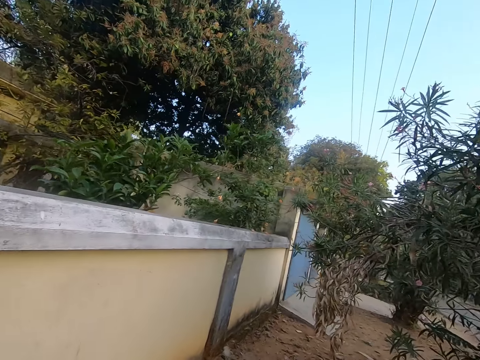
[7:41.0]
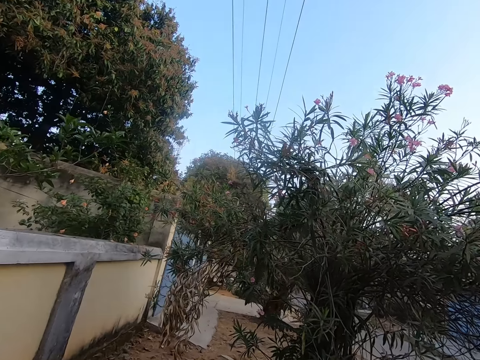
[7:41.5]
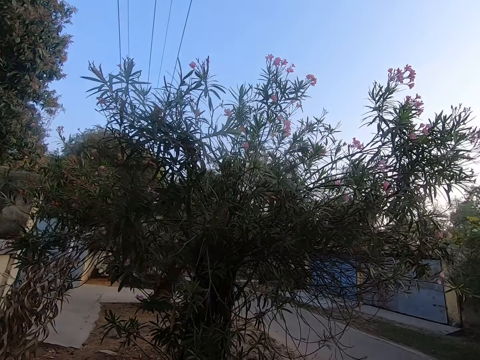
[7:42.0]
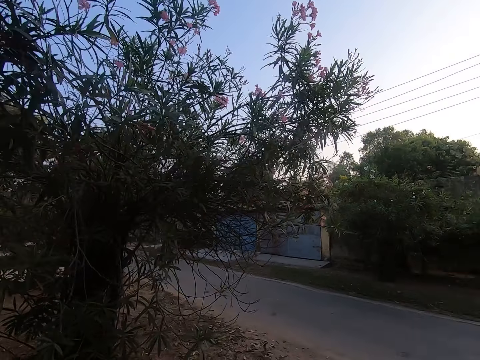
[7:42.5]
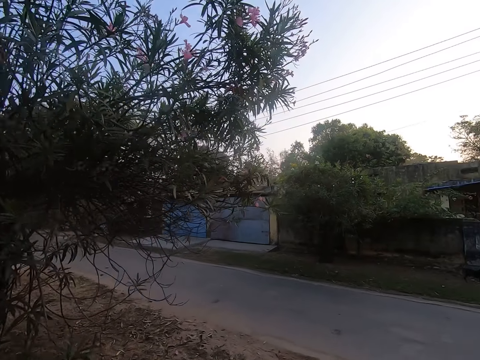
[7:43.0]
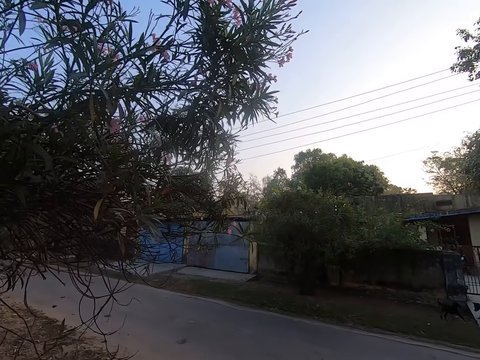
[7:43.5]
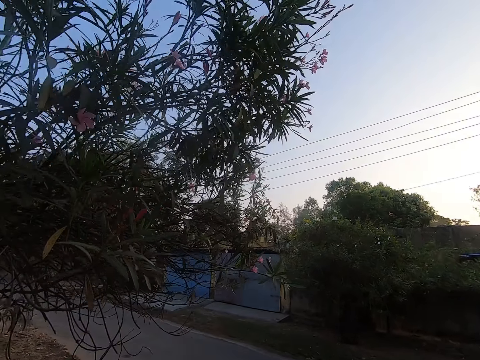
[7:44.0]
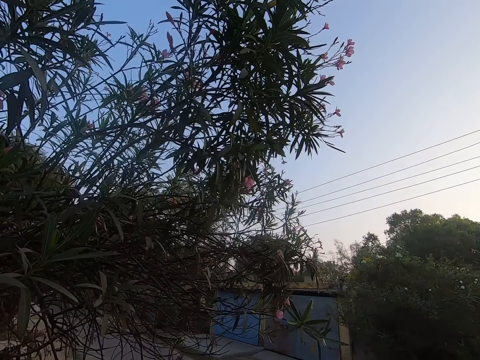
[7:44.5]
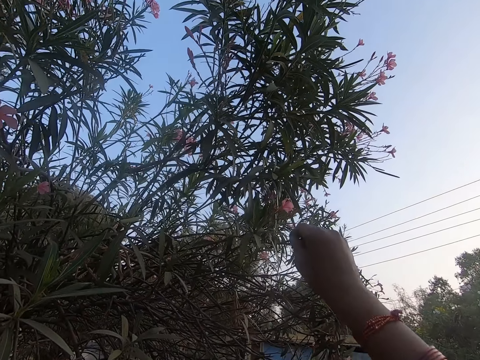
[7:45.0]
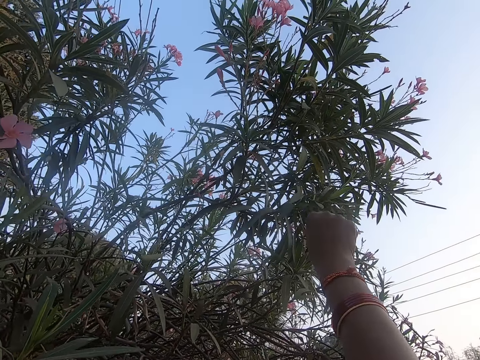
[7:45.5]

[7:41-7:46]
The camera wearer walks towards the tree. They pluck the flowers on the branches of the tree.

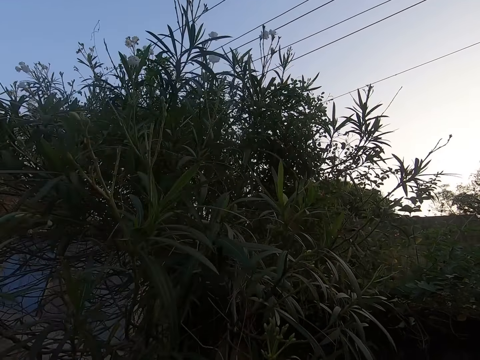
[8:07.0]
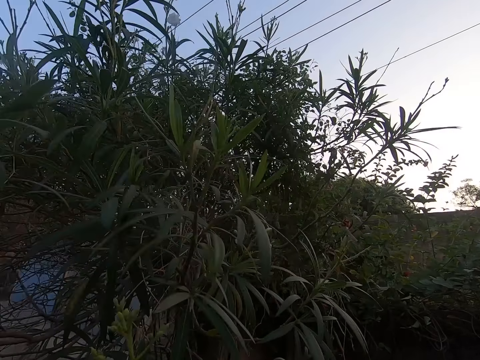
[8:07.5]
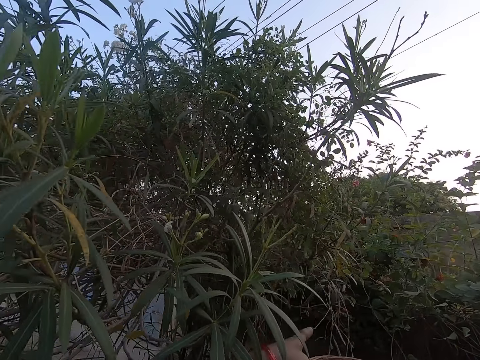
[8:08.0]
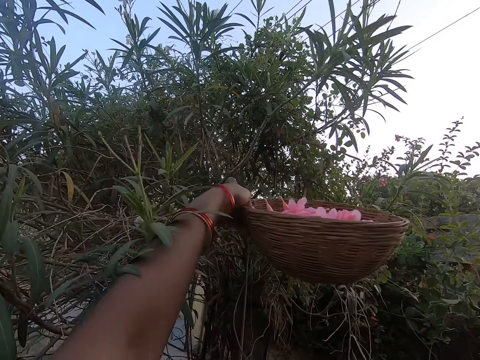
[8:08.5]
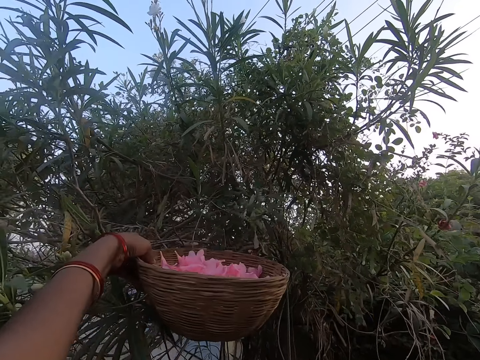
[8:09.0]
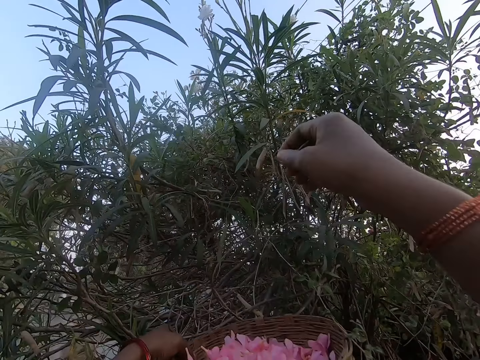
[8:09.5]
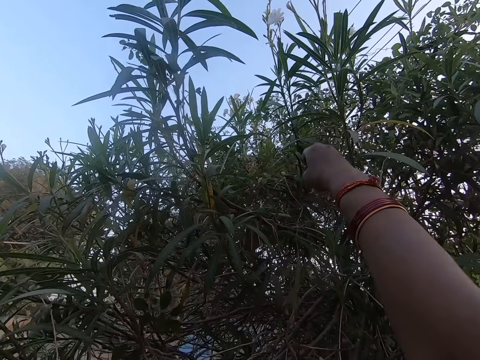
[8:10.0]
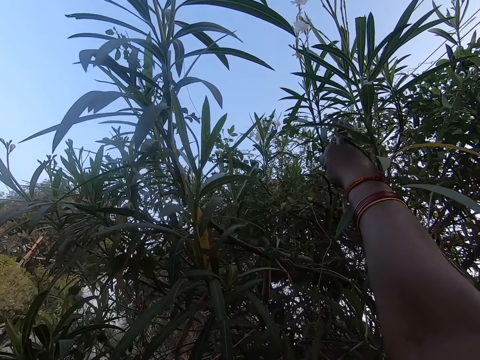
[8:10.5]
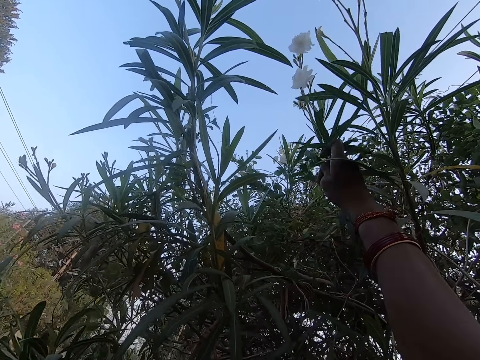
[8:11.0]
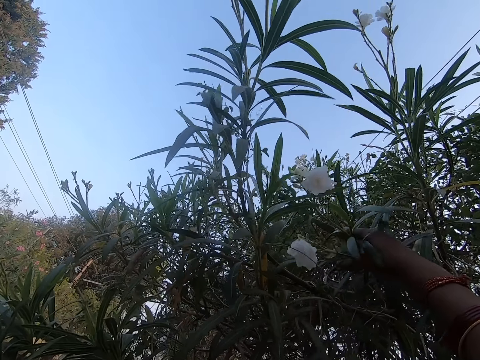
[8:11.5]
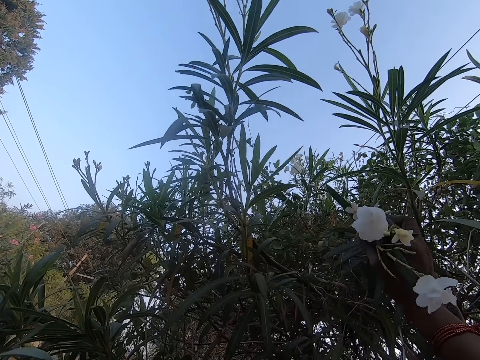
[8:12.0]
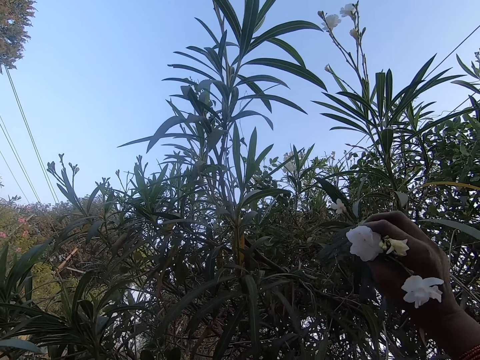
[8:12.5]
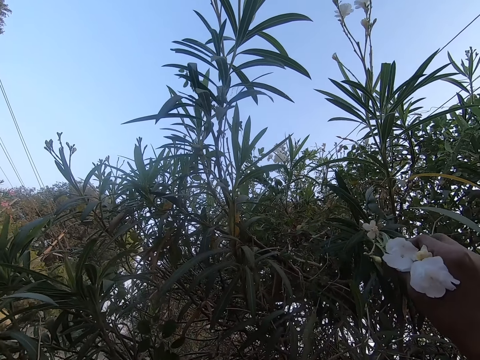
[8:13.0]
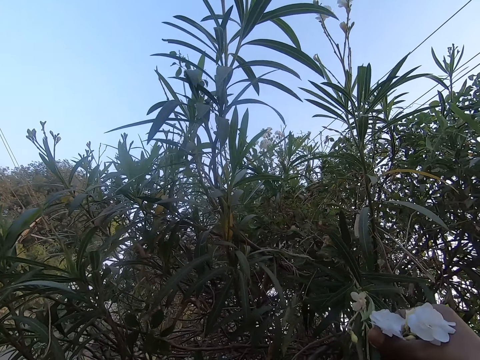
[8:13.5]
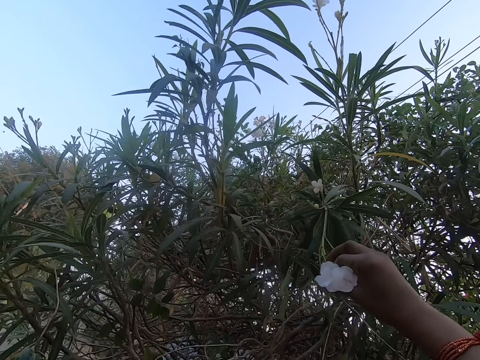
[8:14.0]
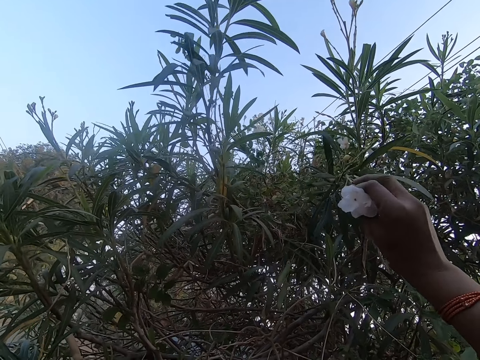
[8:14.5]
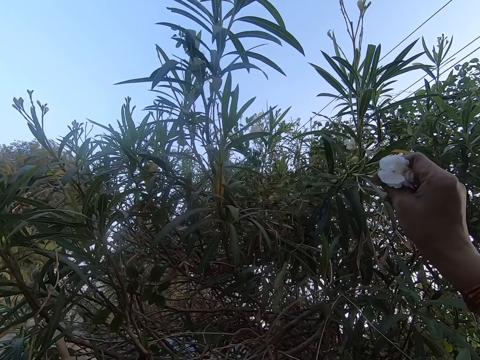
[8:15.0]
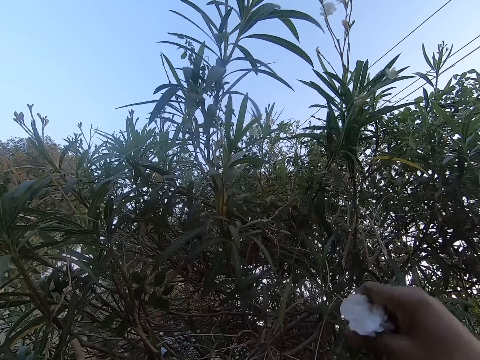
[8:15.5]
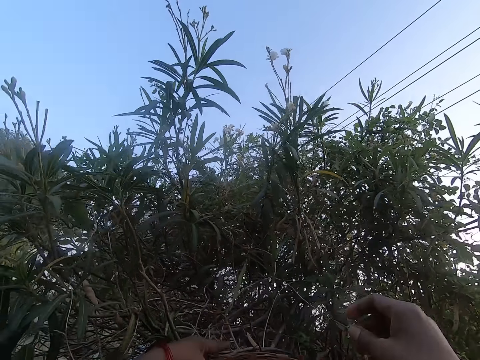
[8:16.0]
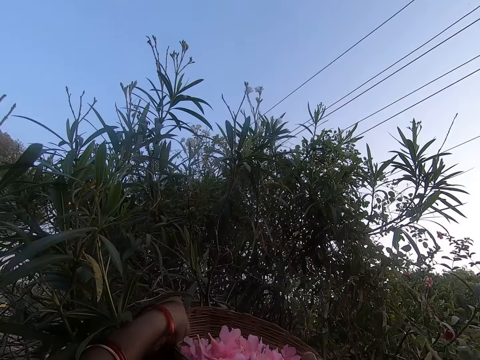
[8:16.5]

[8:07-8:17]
The camera wearer stretches the hand. They lift up the basket full of flowers. They pluck the flowers on the branches of a tree.

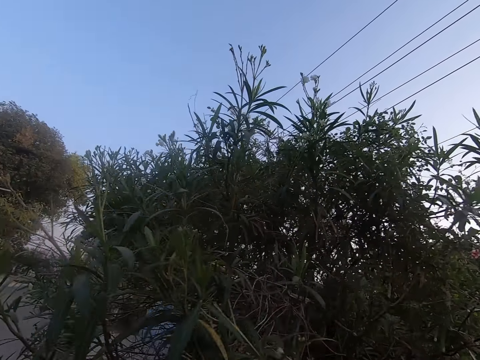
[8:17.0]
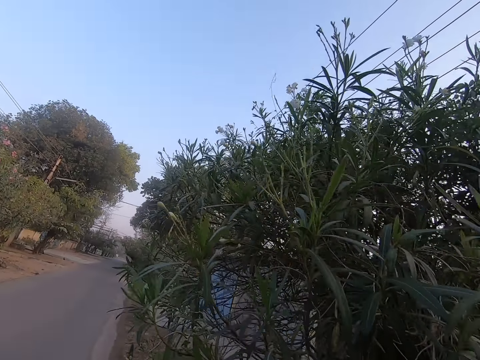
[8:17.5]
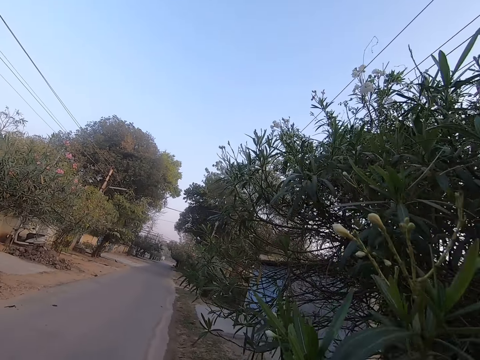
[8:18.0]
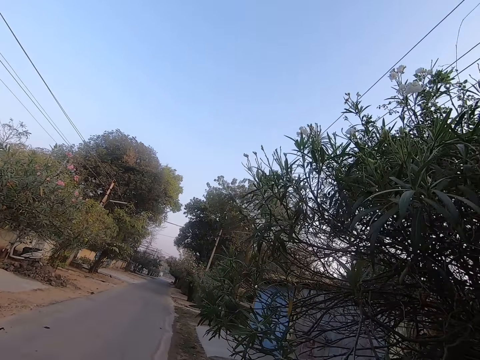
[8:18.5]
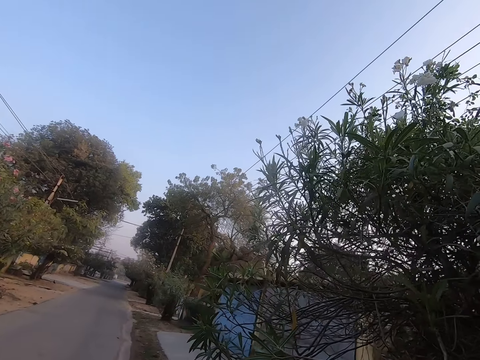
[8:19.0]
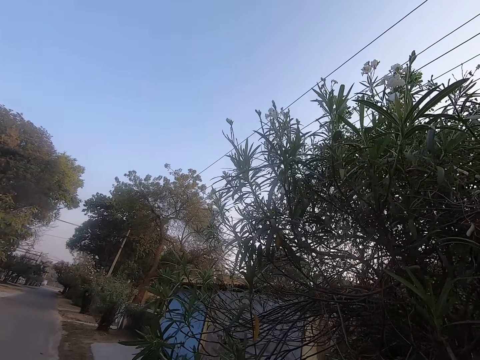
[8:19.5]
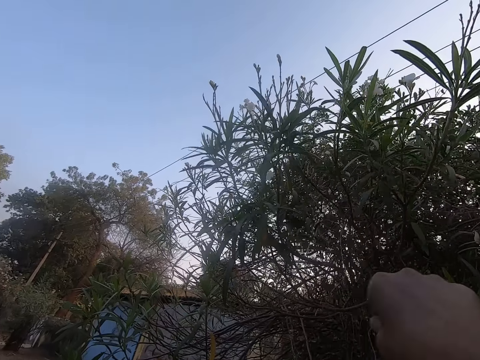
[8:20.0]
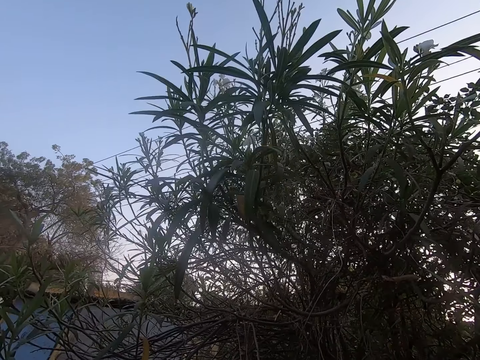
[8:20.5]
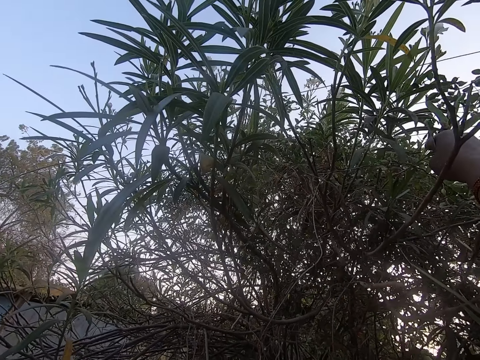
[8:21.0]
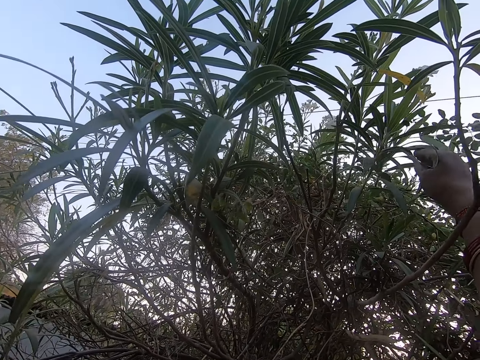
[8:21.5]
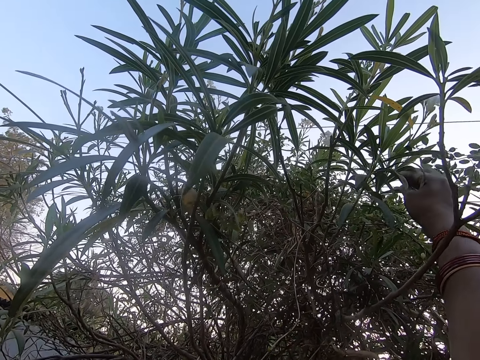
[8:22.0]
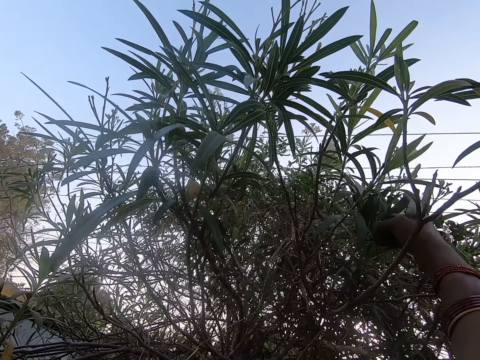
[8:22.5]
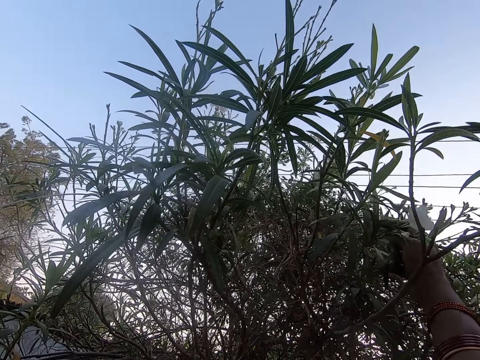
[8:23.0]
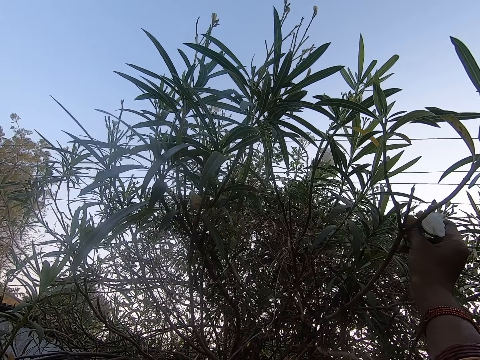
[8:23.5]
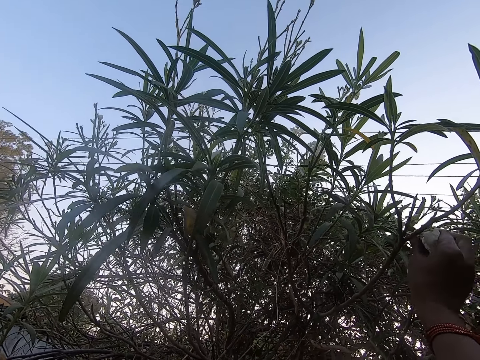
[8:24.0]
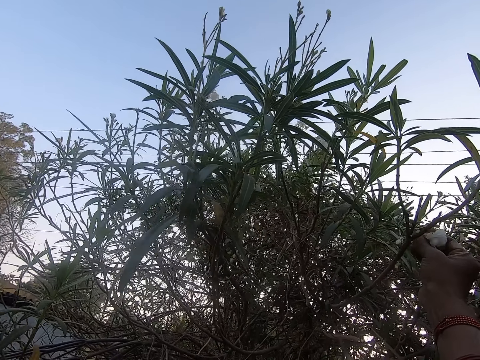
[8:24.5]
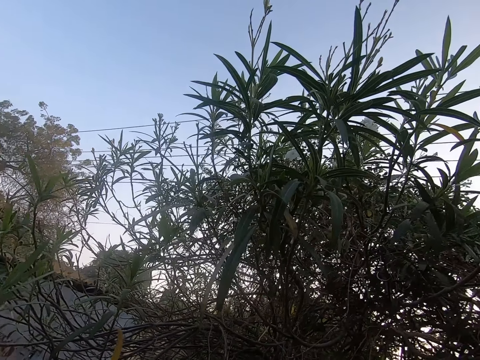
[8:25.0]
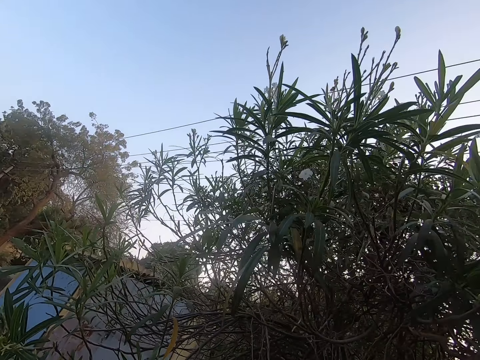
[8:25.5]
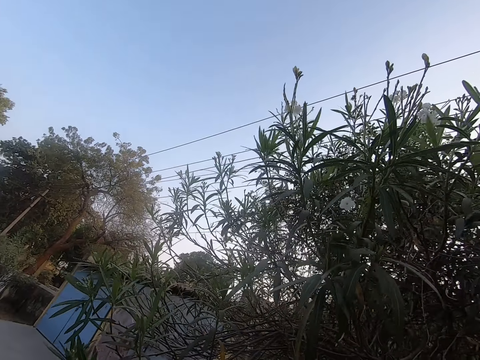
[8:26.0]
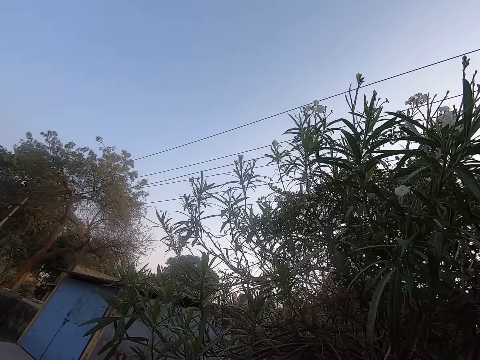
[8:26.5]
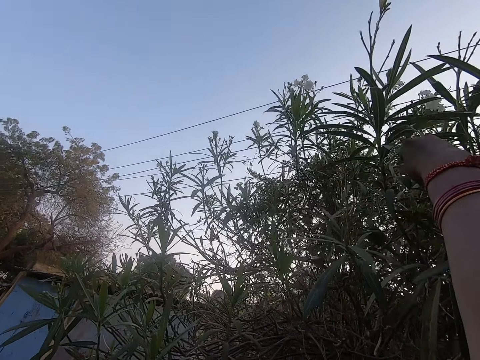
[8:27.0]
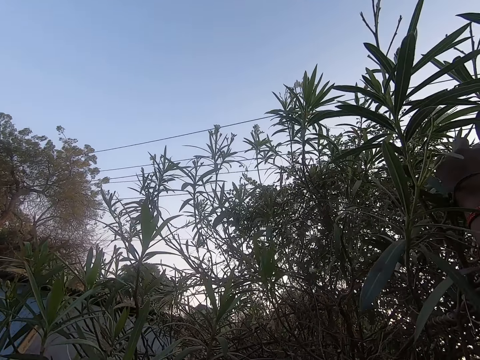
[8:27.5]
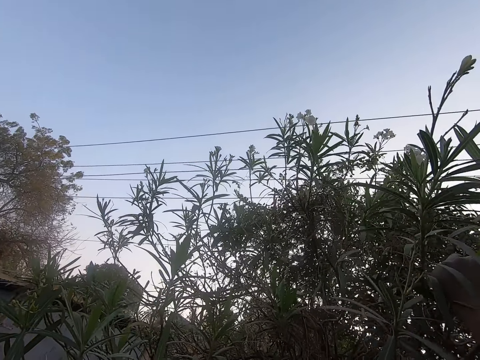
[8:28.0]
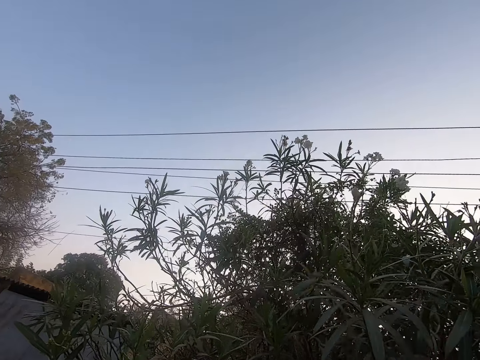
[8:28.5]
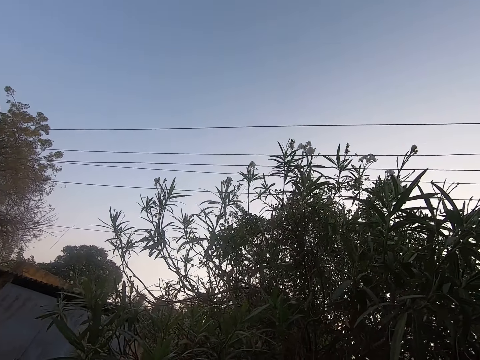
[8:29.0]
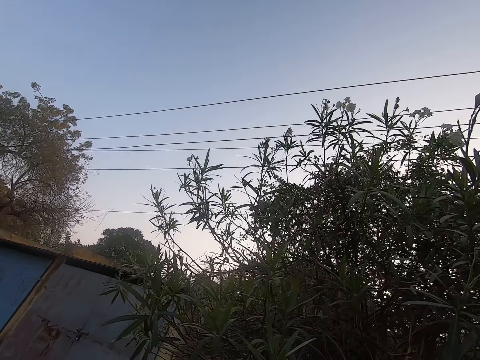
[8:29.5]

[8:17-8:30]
The camera wearer moves around. They pluck the flowers on the branches of a tree.
